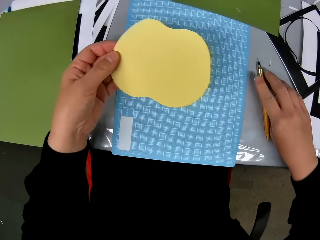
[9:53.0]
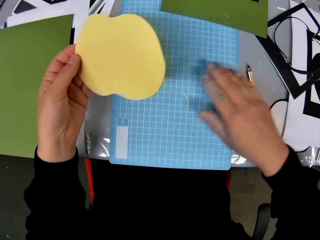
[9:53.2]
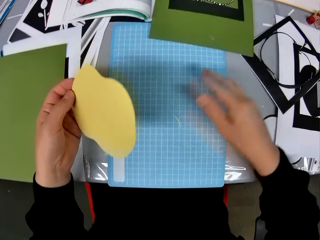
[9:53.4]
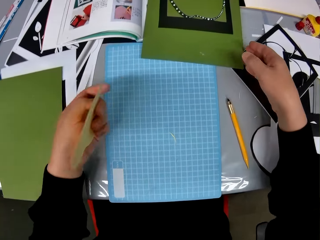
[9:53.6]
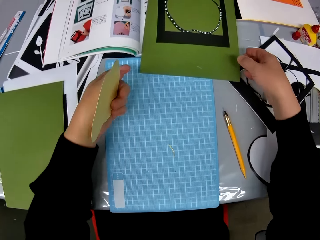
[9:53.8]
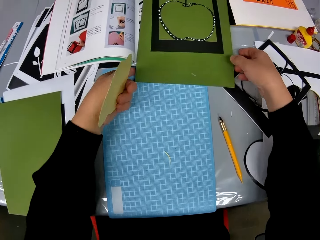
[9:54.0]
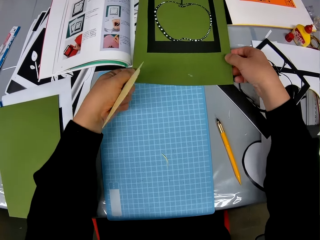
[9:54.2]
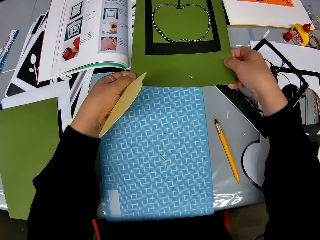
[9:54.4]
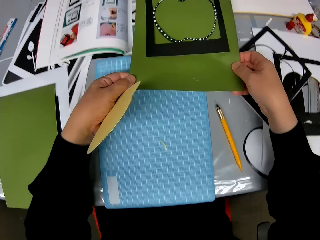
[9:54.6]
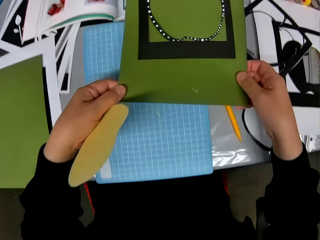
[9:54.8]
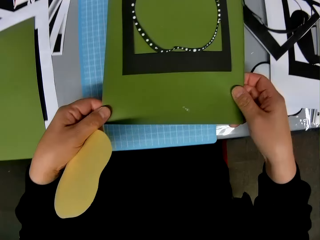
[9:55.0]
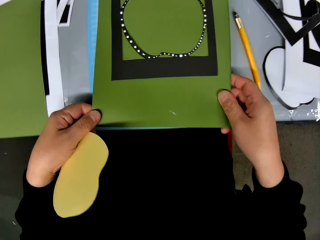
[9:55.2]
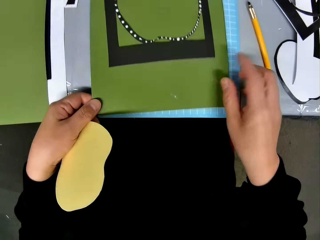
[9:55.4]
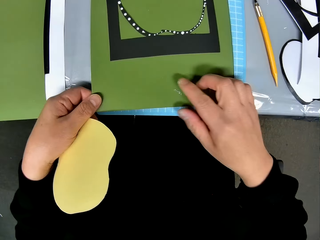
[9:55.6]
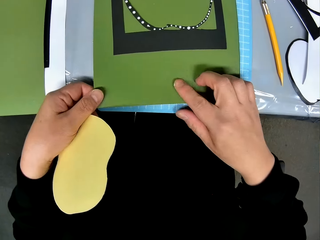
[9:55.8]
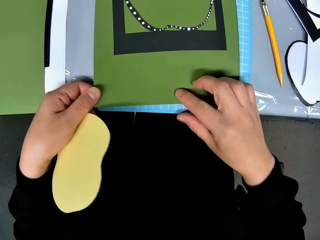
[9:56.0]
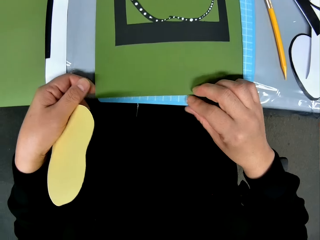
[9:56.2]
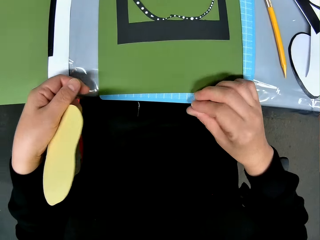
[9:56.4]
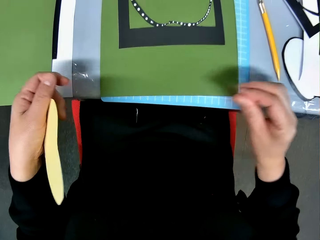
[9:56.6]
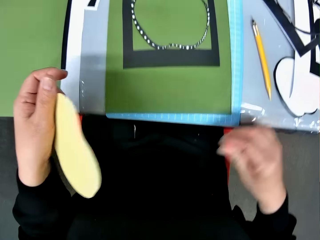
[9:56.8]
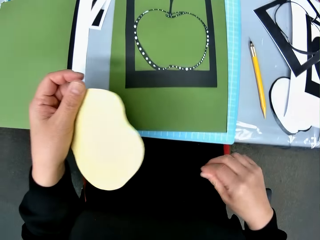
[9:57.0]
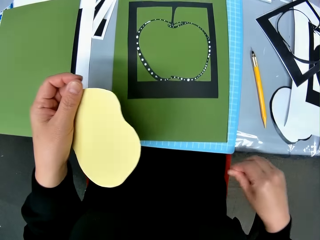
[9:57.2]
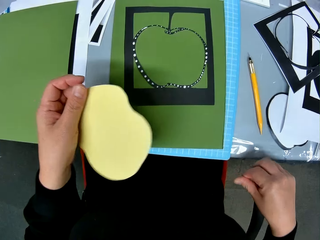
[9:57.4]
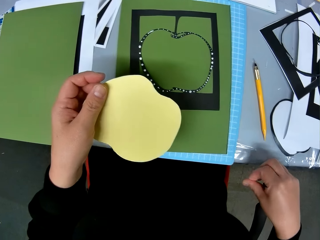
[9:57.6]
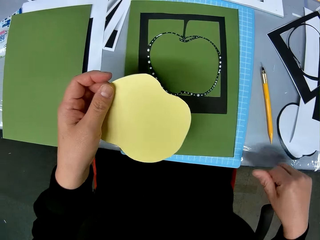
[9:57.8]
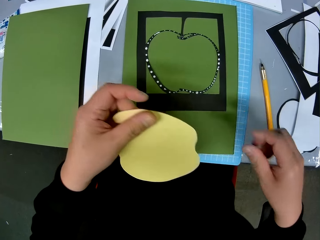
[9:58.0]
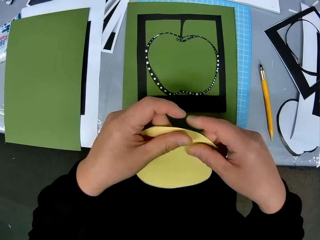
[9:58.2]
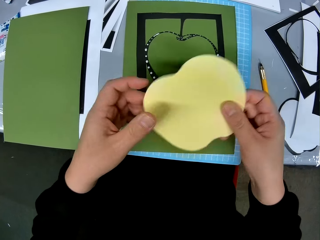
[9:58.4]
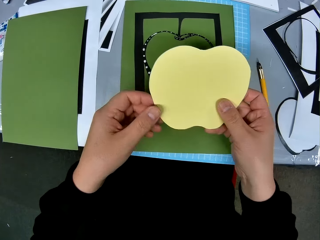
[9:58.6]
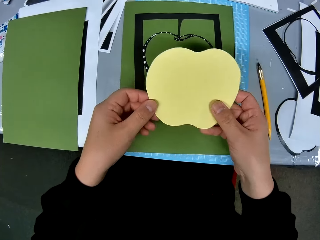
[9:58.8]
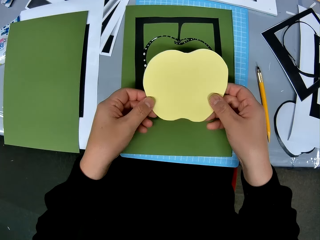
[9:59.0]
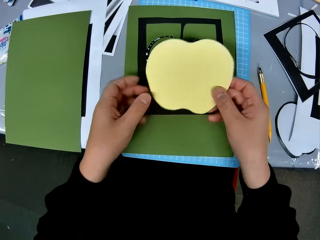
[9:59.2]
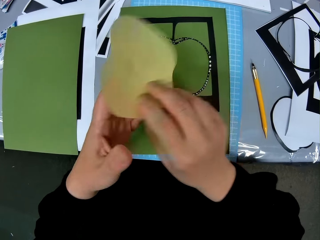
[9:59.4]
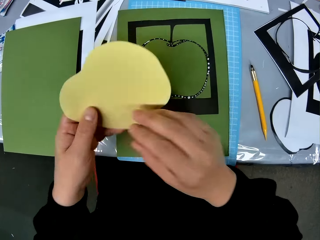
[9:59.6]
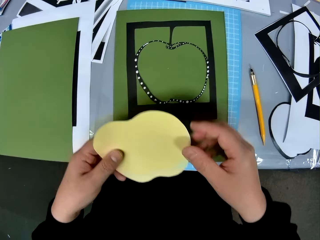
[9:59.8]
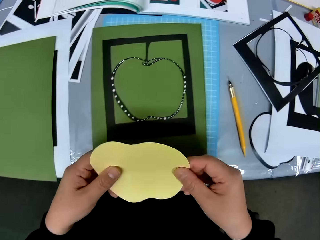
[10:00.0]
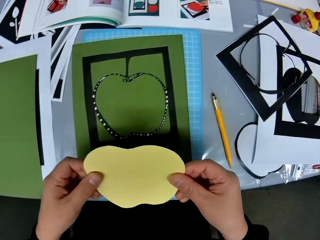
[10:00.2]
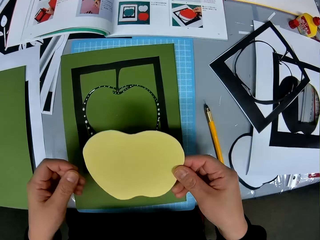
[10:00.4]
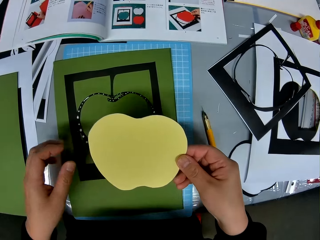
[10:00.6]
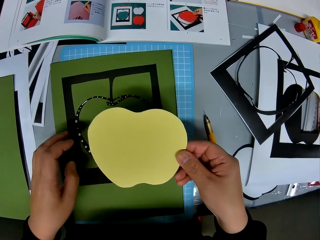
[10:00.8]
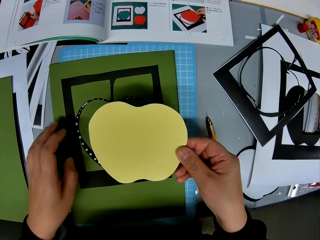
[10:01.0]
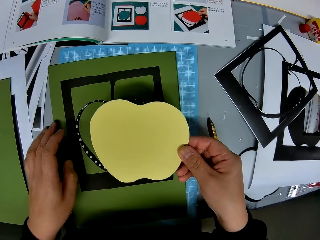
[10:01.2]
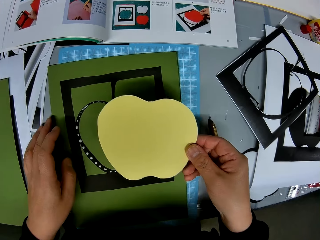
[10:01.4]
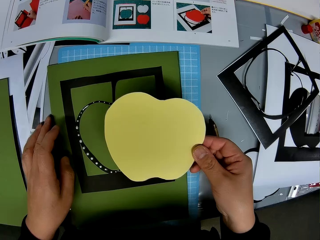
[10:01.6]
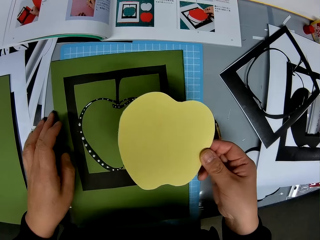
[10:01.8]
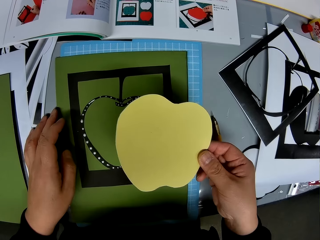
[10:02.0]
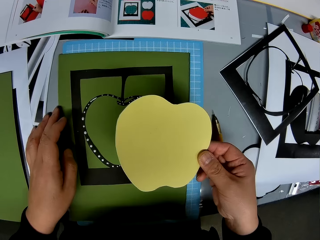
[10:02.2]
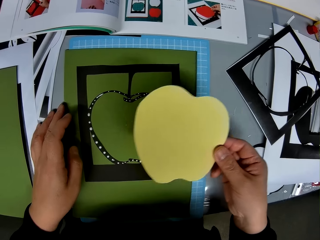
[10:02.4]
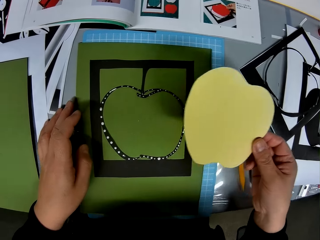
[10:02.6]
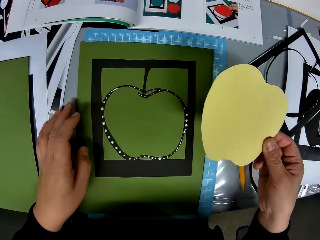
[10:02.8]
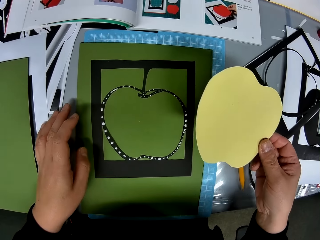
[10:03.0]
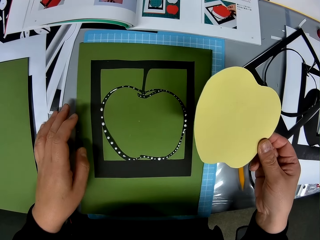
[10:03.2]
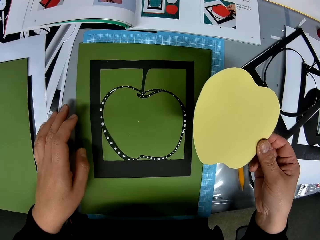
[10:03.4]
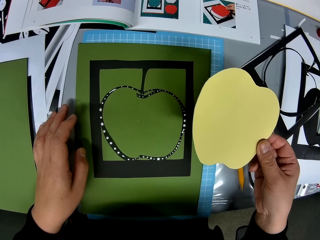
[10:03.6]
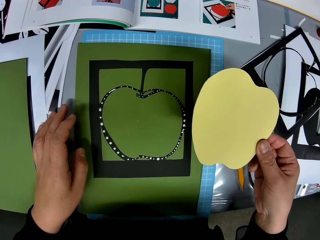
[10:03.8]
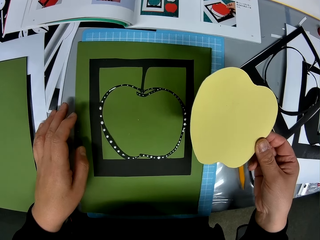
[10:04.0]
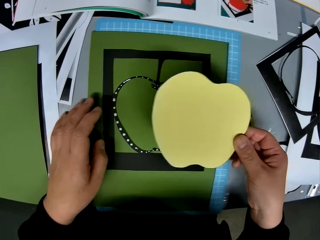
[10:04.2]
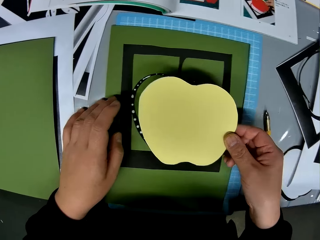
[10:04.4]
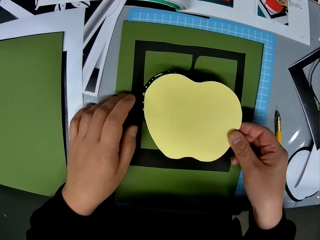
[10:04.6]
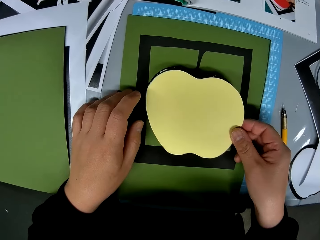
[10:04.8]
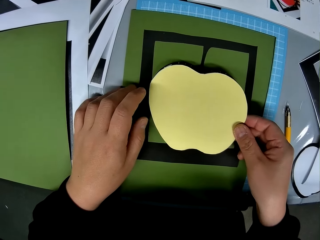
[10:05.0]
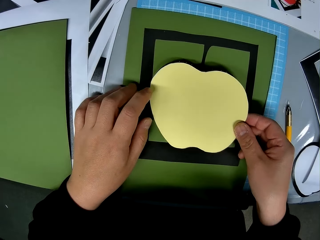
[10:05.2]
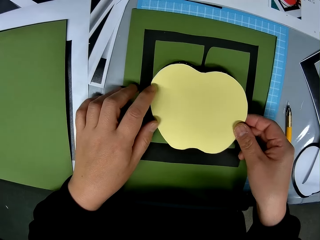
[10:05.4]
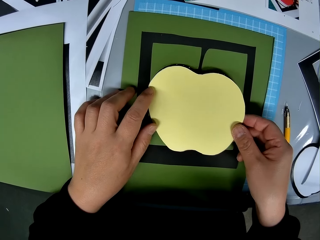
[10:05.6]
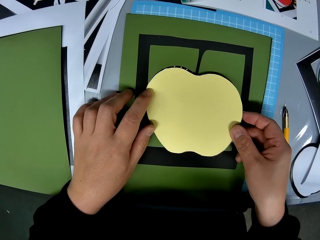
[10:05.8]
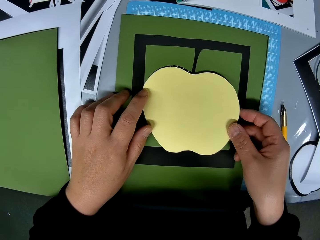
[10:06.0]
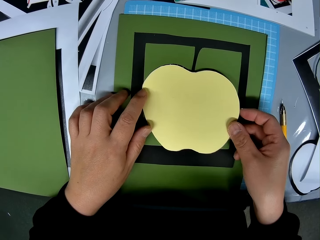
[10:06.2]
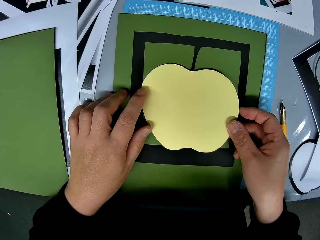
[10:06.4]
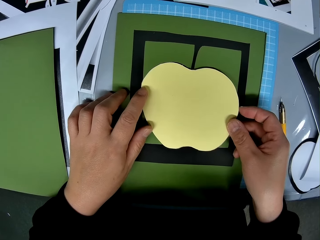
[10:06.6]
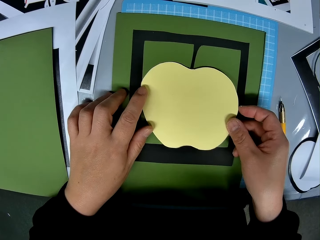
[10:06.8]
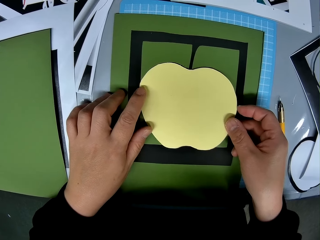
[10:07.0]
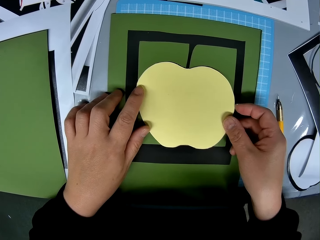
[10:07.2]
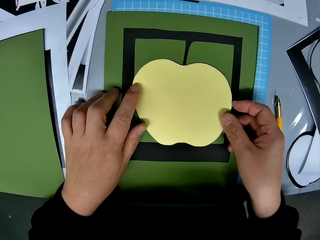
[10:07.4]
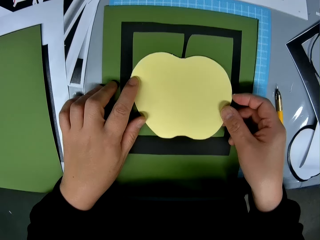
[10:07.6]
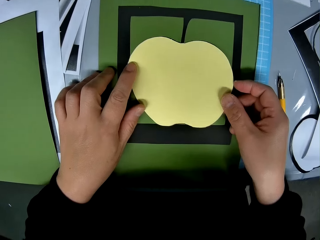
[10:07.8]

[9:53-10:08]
The camera wearer drops the craft knife on the table. They pick up the paper and move the paper template. They wipe the paper, turn the piece of paper over, and stare at the paper. They place the craft paper on the paper template and fix the papers together.

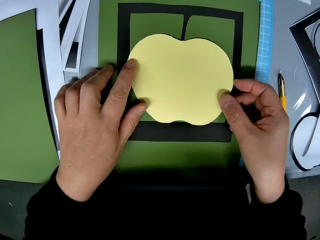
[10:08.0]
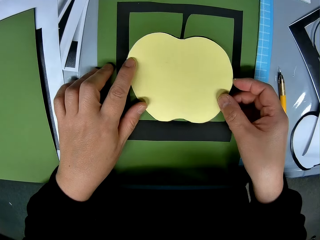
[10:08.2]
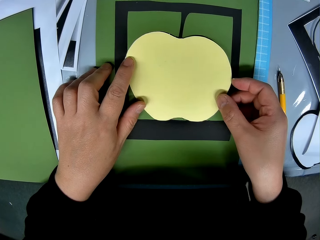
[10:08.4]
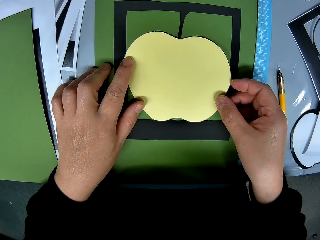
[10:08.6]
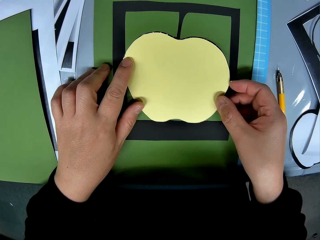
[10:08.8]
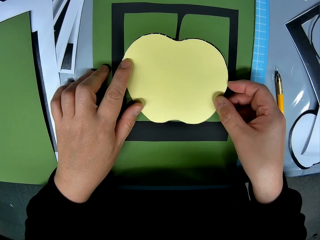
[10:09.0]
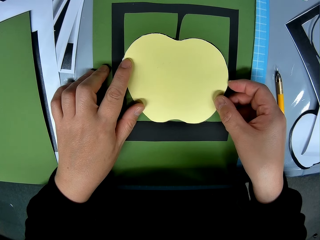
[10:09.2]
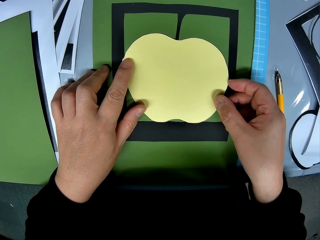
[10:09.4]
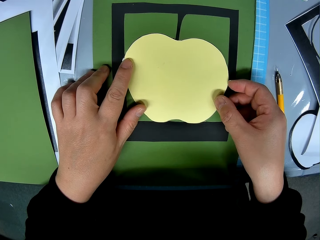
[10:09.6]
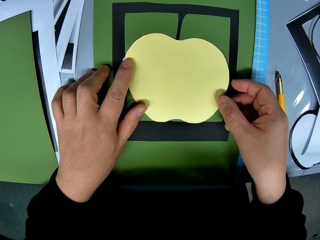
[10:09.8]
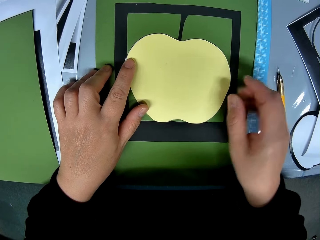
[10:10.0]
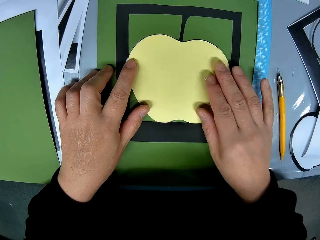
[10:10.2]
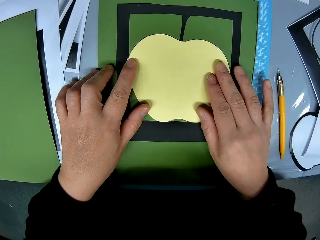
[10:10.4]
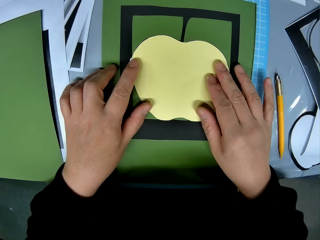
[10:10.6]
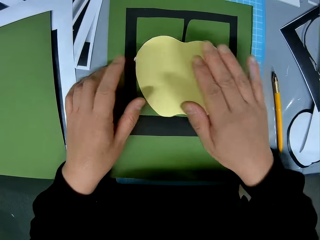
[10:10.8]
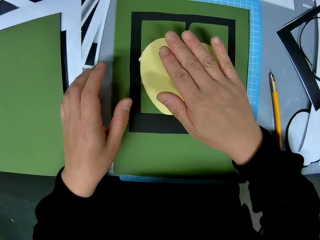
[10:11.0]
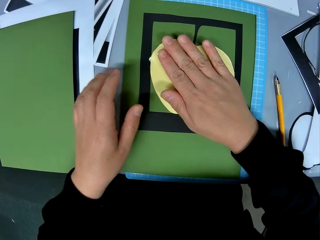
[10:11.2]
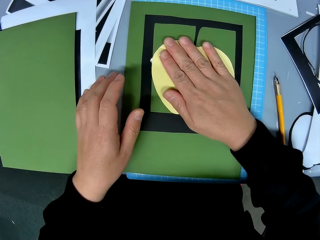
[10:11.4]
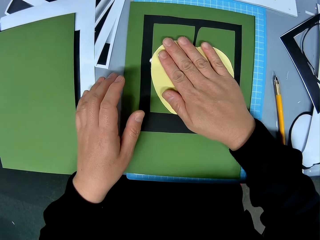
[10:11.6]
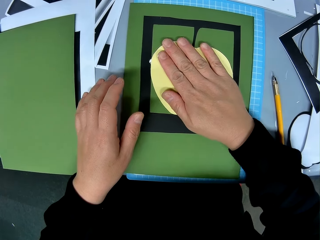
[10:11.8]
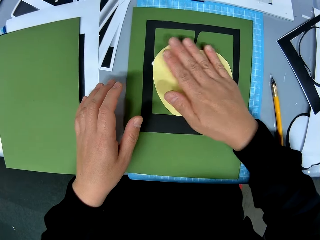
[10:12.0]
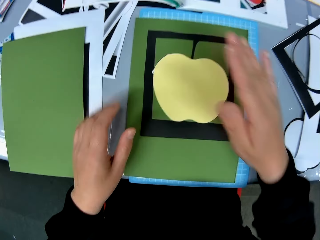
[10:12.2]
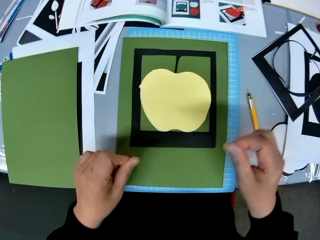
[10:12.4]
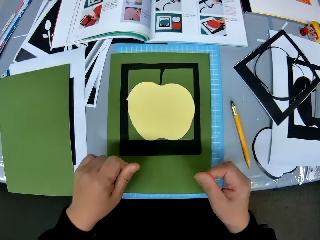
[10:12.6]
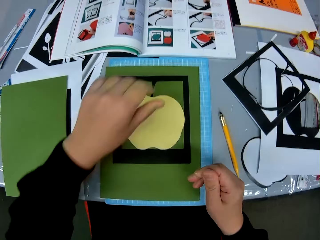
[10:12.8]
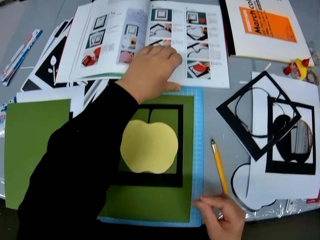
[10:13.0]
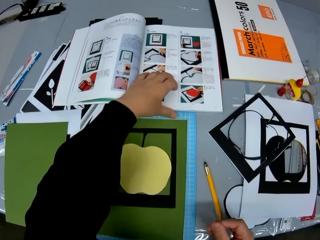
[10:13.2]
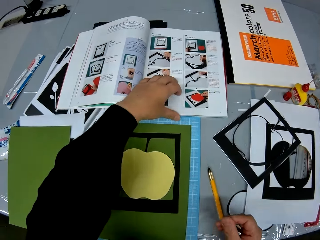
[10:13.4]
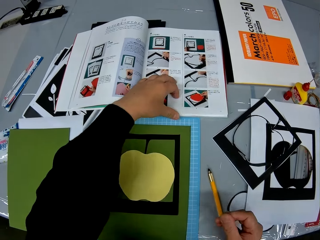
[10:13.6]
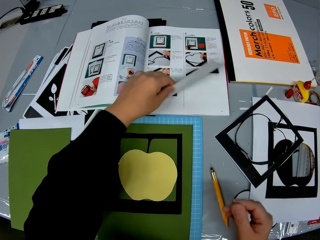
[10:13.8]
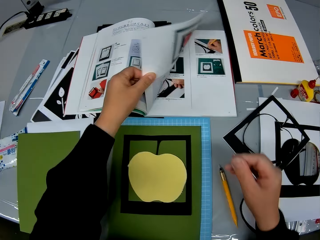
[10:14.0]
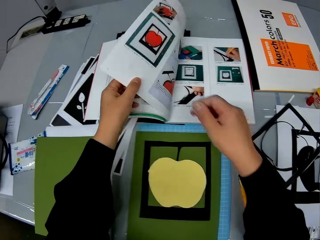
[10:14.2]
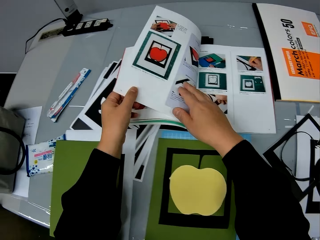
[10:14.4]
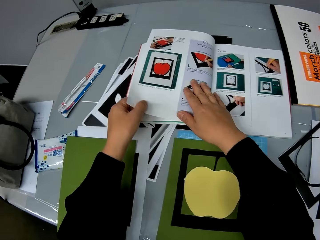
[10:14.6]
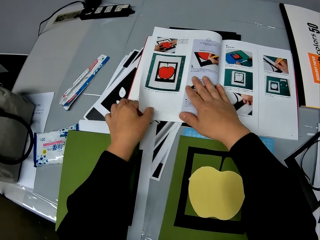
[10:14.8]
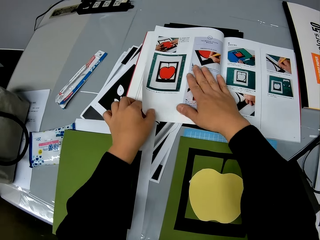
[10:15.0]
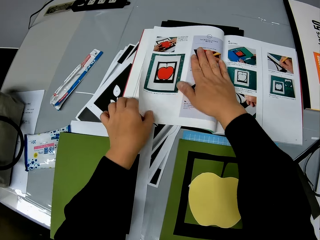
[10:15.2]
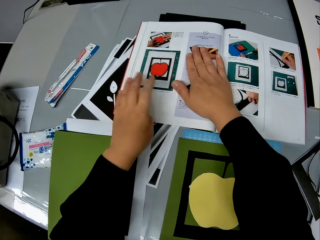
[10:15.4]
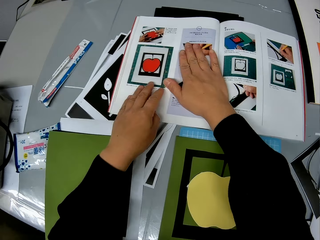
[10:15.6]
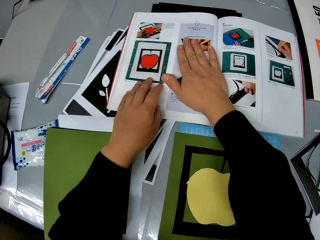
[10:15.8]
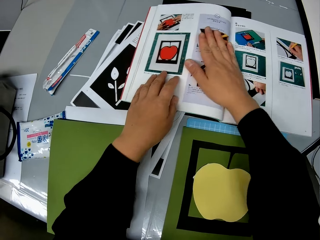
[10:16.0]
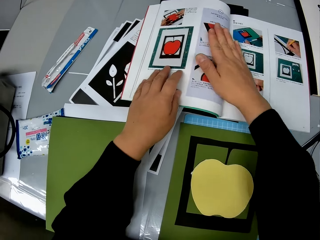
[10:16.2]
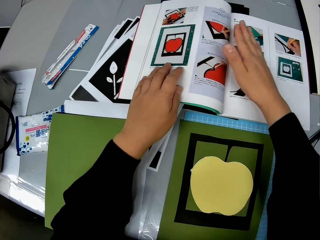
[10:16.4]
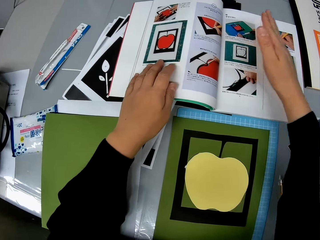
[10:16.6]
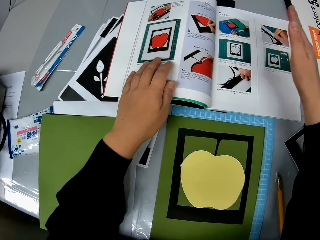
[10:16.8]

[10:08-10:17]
The camera wearer presses the craft paper on the paper template. They turn the page of the book over on the table.
